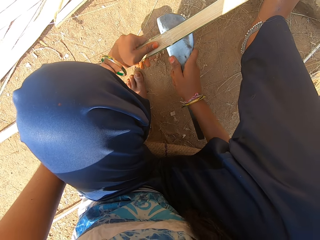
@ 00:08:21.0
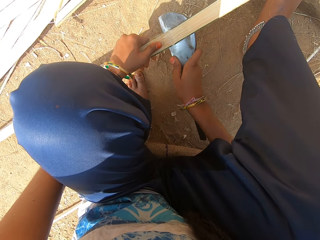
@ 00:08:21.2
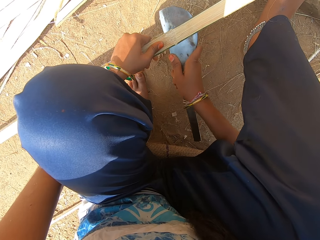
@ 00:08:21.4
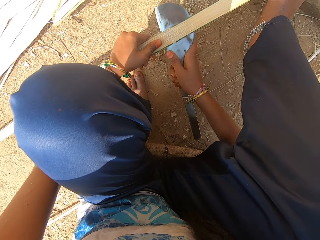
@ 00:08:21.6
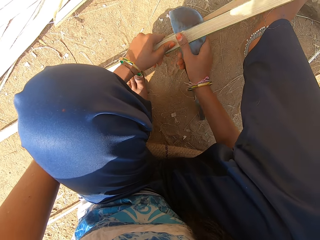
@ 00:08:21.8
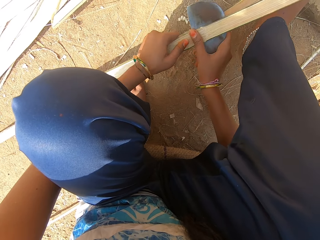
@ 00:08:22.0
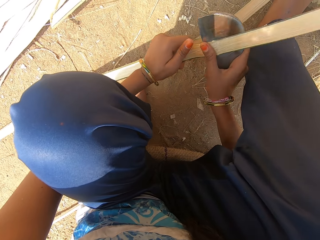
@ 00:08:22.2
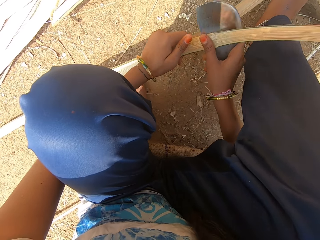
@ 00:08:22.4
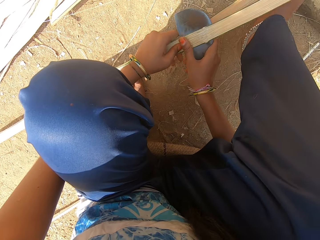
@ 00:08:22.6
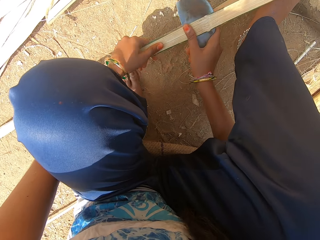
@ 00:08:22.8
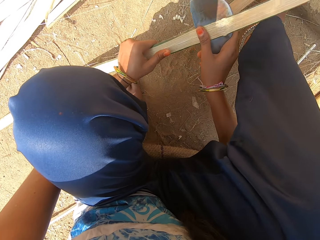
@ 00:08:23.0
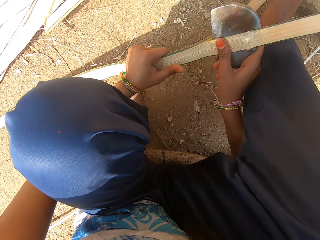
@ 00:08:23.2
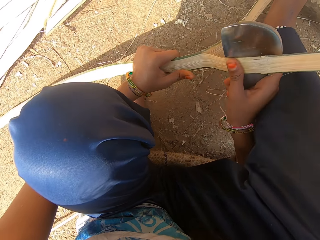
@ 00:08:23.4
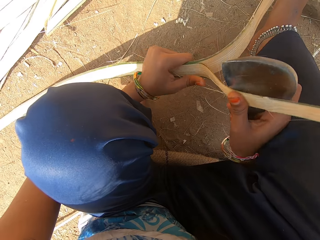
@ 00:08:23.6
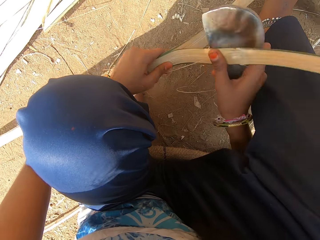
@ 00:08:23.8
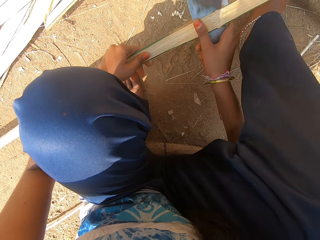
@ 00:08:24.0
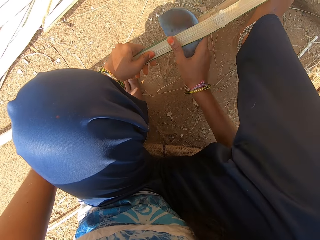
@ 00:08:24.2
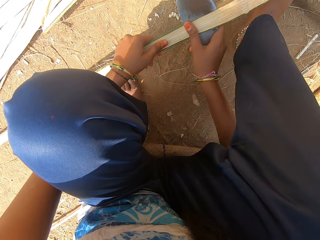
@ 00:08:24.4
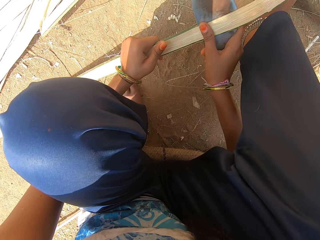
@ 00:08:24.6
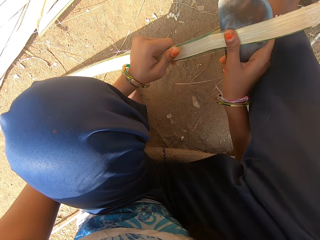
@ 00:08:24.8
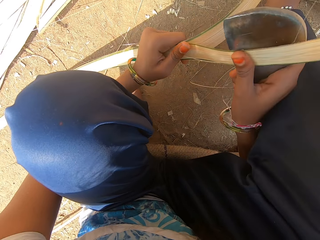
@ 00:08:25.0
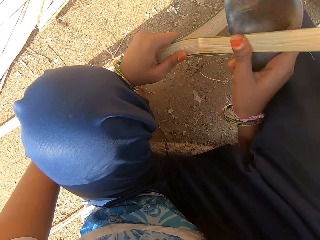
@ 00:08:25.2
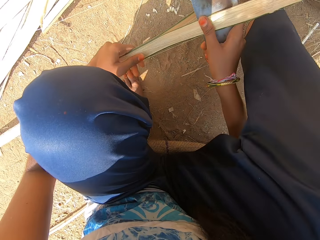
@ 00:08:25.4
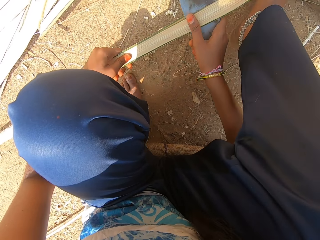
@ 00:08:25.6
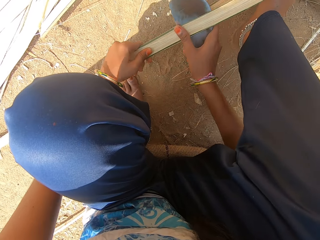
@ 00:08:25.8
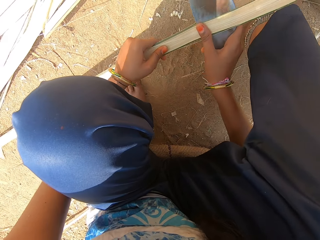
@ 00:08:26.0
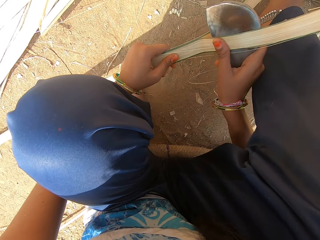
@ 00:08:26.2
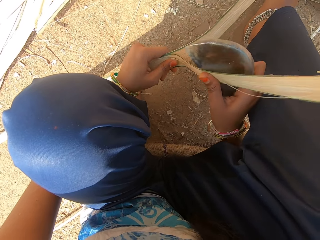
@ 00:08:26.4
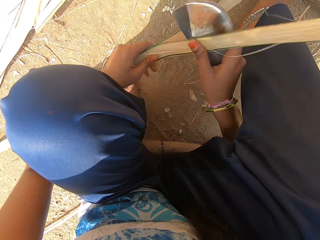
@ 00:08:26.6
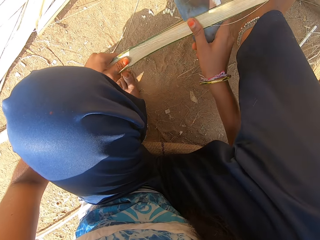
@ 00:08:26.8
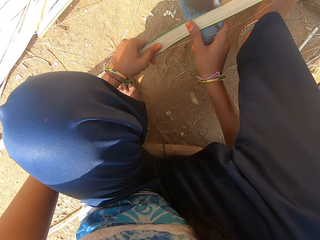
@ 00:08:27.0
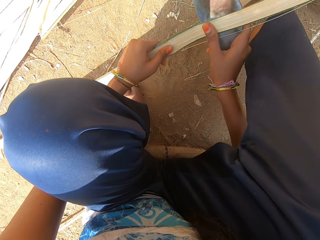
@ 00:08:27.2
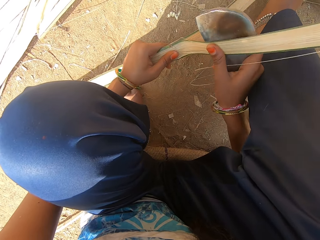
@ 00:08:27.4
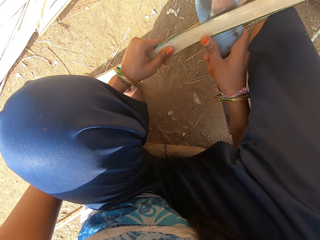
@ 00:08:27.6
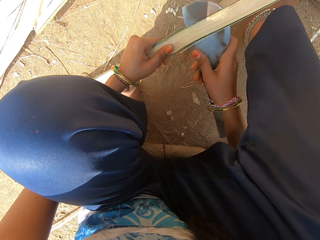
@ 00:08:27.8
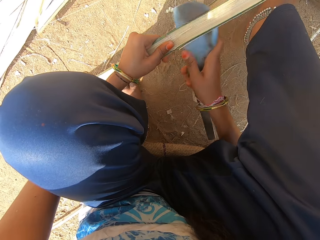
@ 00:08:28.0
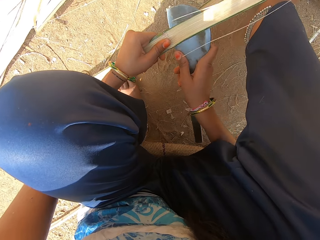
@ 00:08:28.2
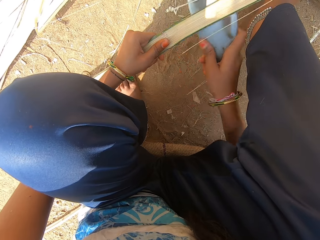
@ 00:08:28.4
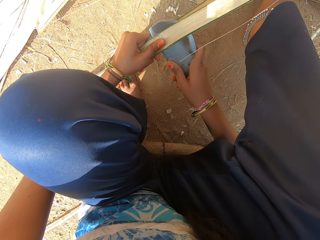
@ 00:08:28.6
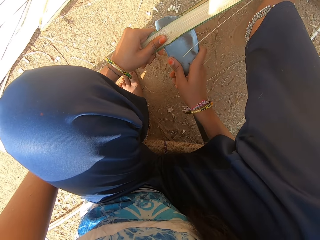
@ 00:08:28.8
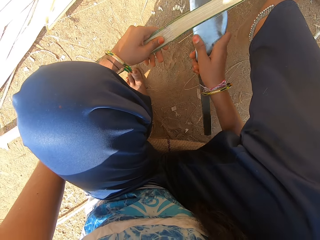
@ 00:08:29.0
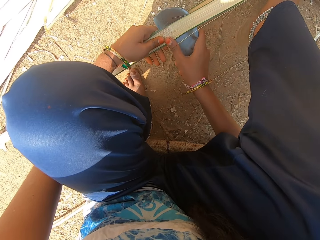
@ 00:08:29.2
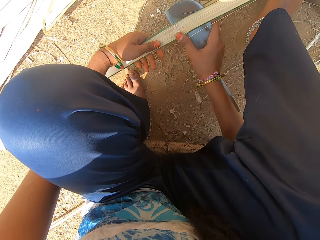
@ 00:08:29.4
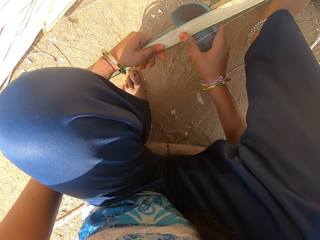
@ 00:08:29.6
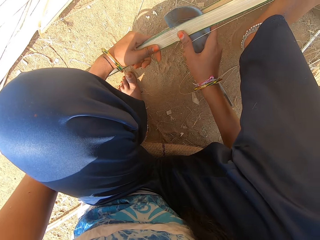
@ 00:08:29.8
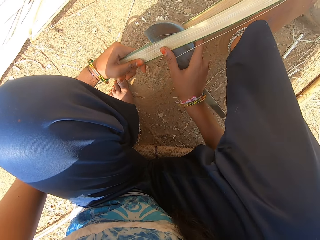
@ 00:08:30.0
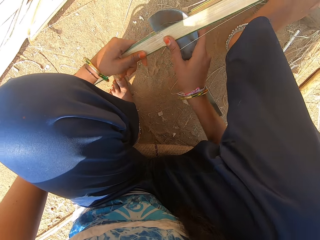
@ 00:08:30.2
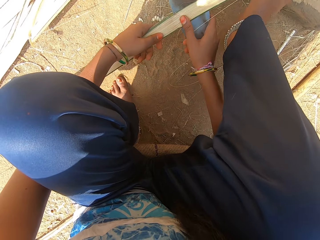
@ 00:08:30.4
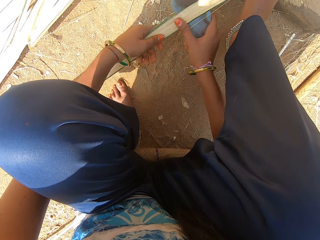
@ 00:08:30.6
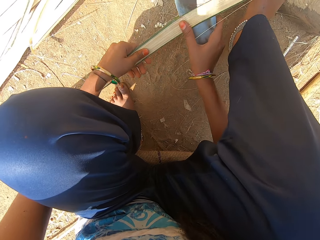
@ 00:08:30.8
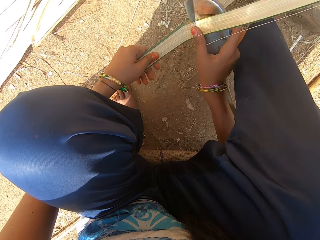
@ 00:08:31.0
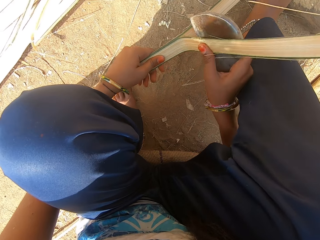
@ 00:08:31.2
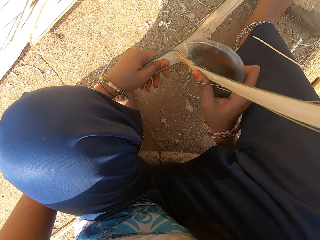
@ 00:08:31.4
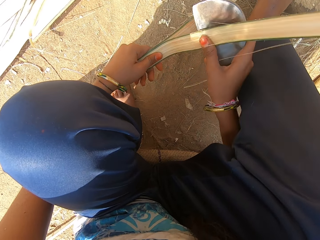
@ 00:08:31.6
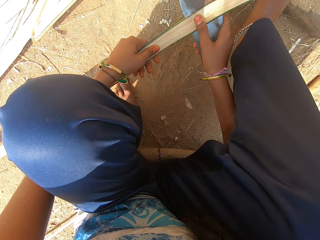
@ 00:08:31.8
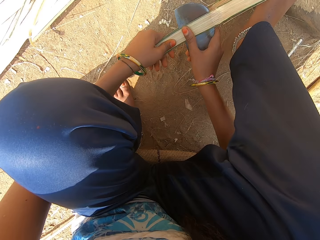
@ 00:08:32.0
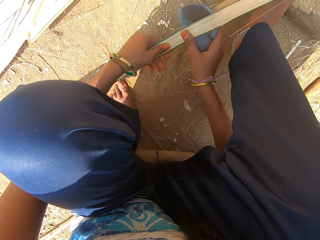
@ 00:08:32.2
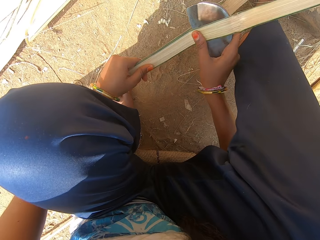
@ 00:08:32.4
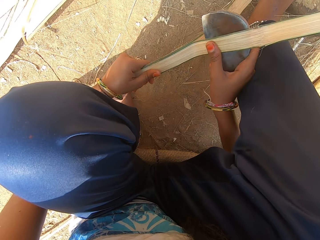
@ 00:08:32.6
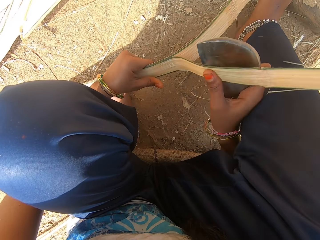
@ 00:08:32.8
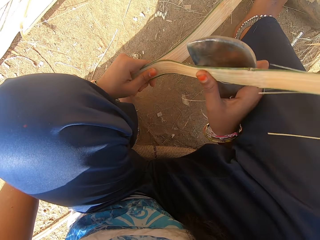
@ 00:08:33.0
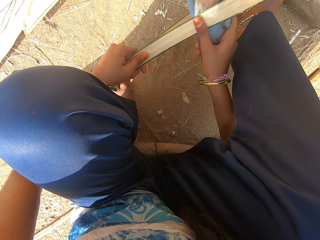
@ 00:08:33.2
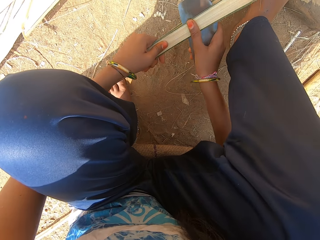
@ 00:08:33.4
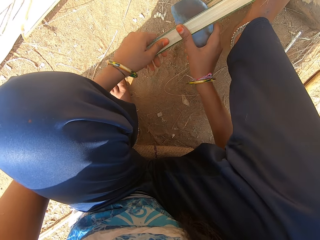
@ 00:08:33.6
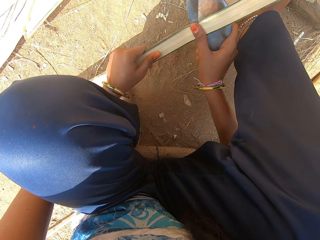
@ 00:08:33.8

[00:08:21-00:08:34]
The camera wearer cuts the weave with a knife. They hit the weave with the knife. They cut the weave with the knife.

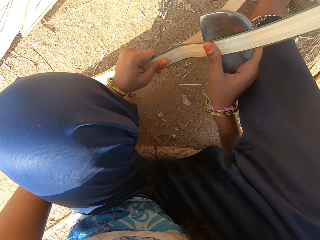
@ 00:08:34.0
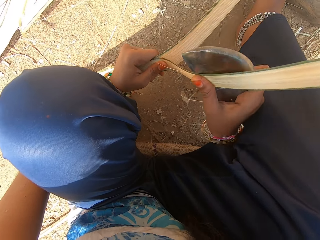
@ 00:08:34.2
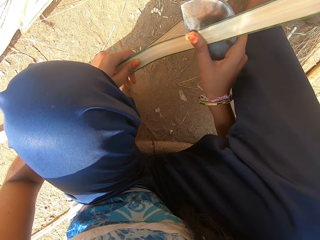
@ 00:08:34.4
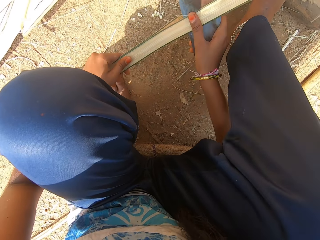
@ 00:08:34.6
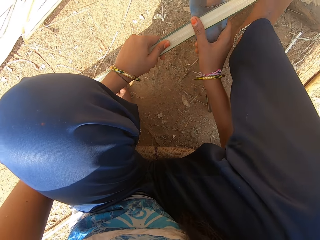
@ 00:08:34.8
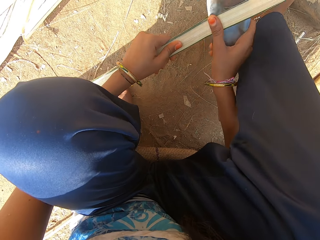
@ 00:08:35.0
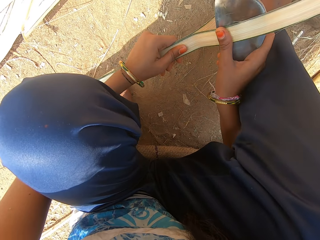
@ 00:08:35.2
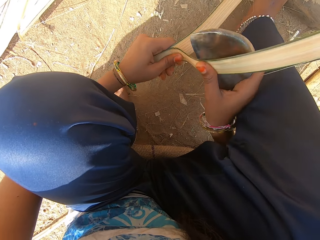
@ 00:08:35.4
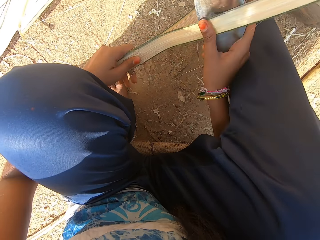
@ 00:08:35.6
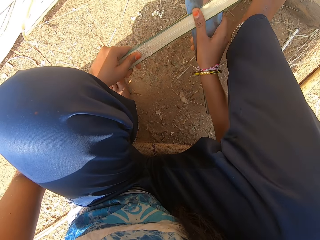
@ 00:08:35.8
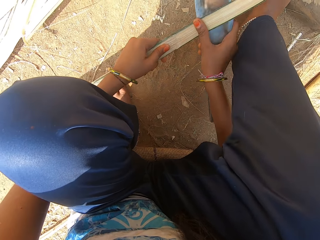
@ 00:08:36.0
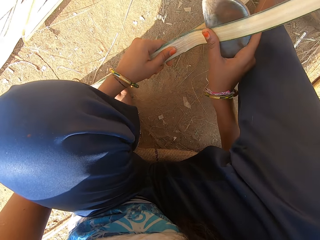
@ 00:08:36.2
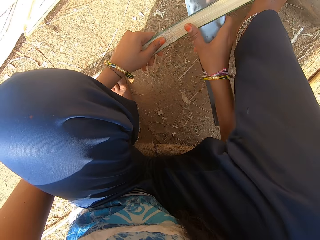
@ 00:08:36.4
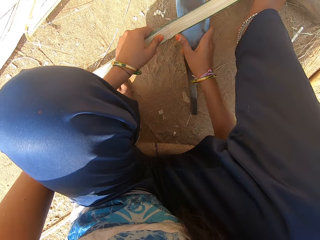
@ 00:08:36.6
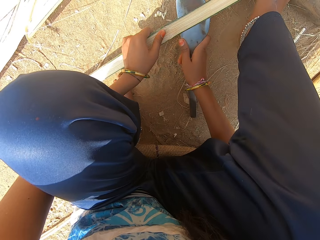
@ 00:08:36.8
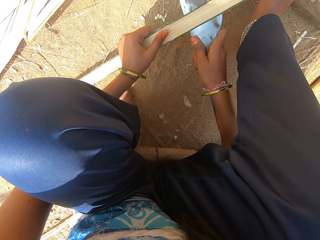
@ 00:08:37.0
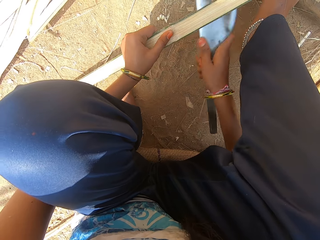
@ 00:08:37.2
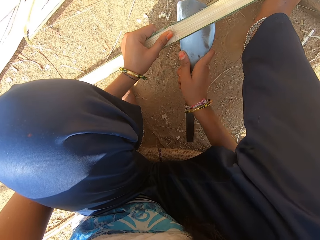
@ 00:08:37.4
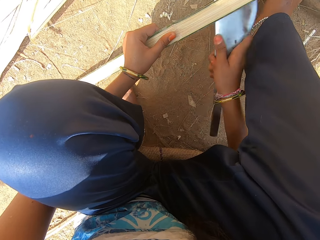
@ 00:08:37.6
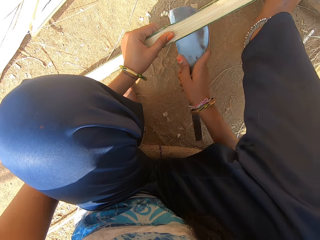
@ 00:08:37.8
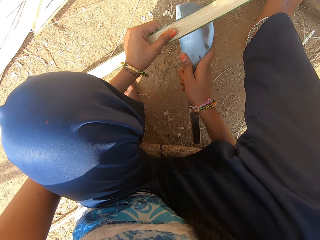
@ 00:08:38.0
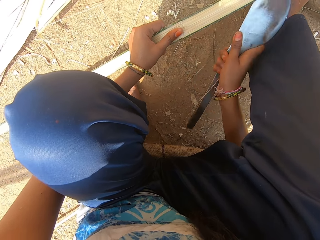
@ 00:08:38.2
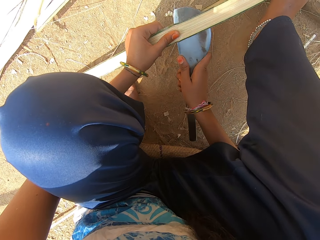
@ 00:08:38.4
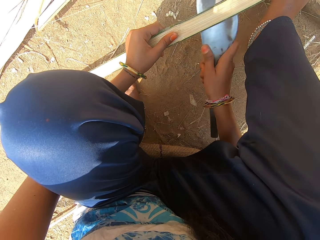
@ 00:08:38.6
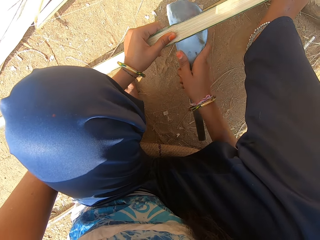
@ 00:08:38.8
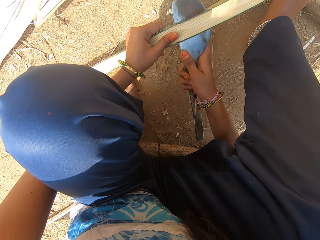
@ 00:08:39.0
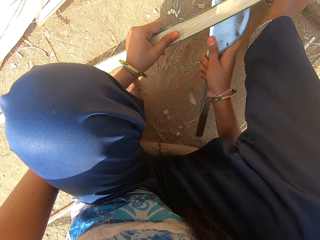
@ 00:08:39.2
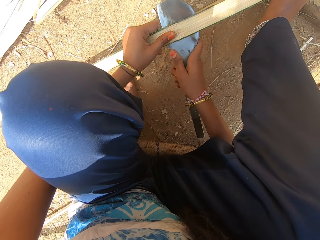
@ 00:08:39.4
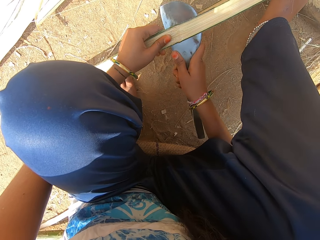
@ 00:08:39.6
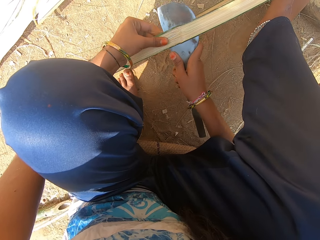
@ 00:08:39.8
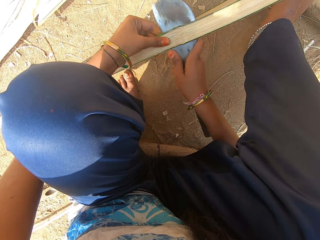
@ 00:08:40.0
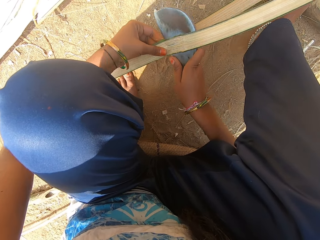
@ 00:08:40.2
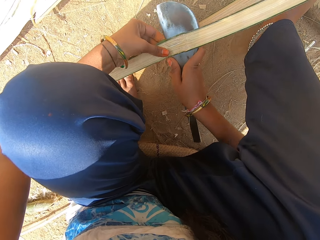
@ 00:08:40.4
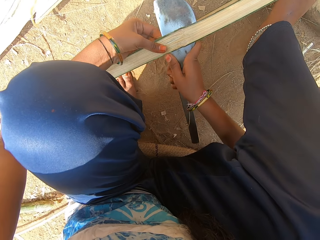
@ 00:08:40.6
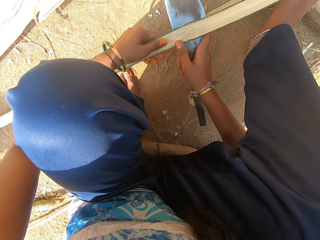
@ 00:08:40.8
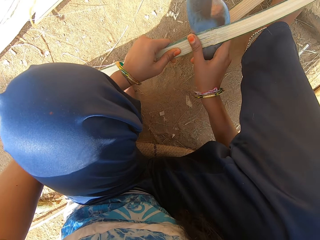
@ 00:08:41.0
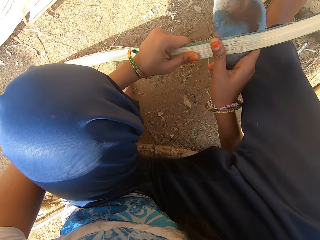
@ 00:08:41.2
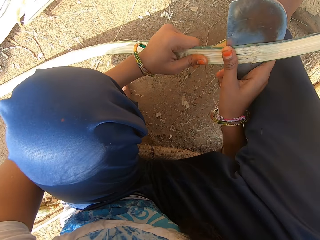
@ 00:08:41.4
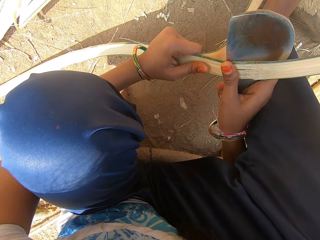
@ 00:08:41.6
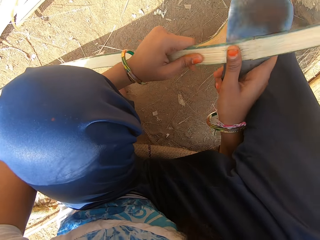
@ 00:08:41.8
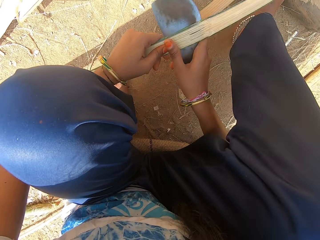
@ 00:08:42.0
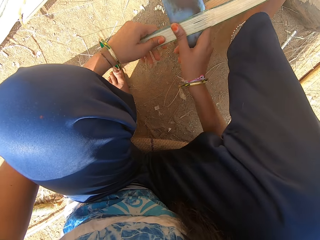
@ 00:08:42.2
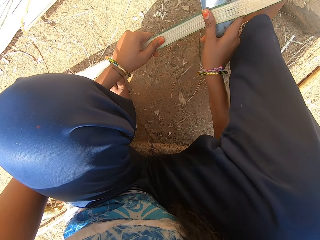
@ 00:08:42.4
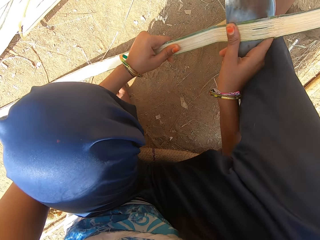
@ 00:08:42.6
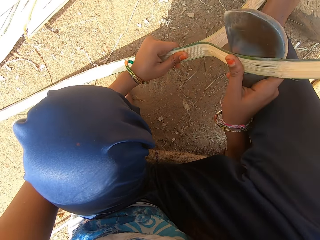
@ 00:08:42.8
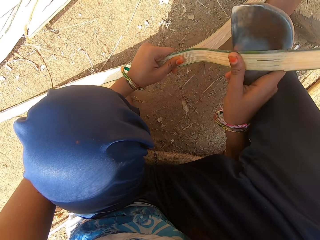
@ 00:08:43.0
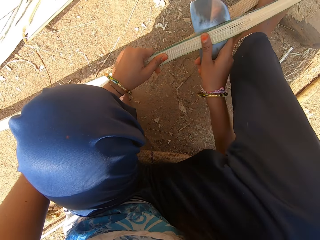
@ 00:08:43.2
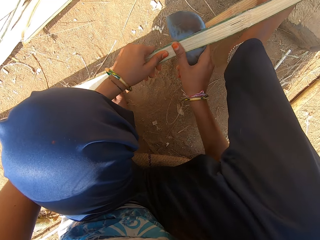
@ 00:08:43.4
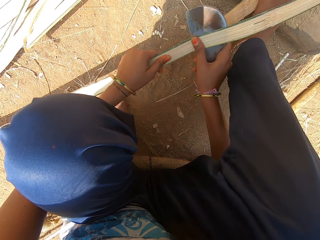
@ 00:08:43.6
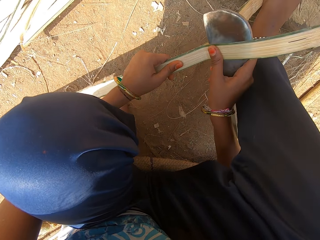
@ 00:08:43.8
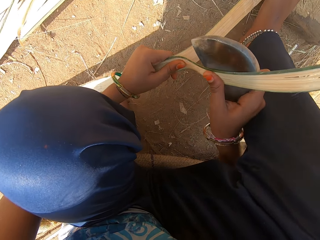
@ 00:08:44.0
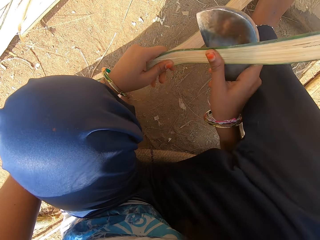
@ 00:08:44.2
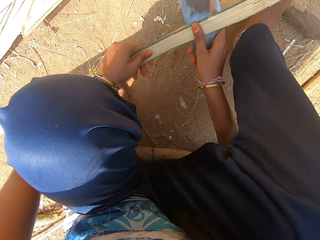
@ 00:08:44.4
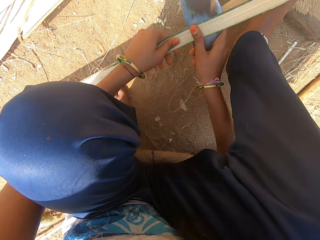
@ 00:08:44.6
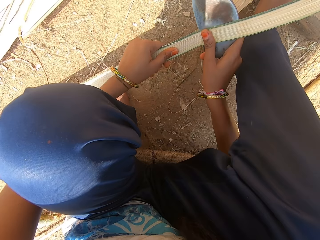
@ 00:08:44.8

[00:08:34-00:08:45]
The camera wearer hits the weave with a knife. The woman interacts with the camera wearer. The camera wearer cuts the weave with the knife.
